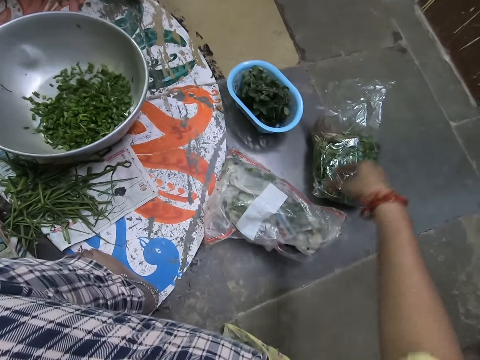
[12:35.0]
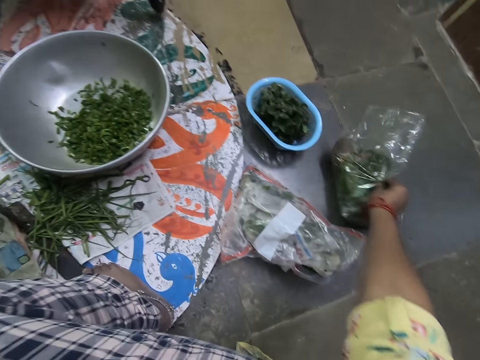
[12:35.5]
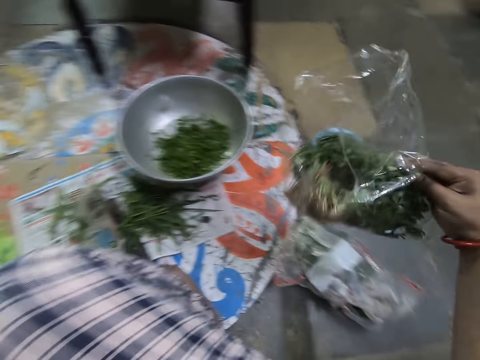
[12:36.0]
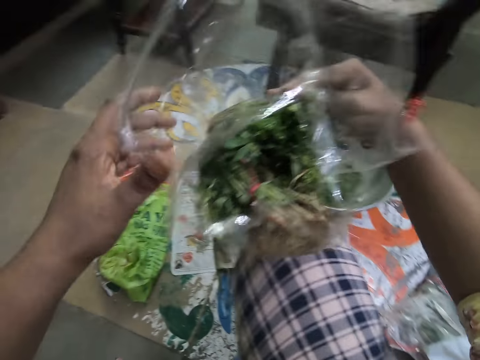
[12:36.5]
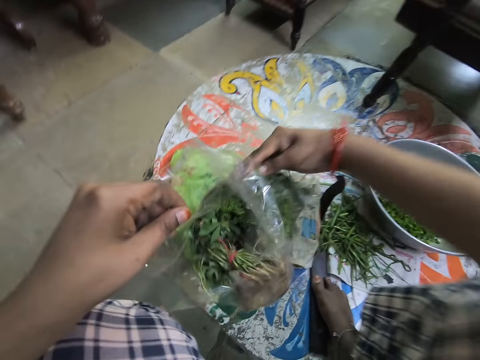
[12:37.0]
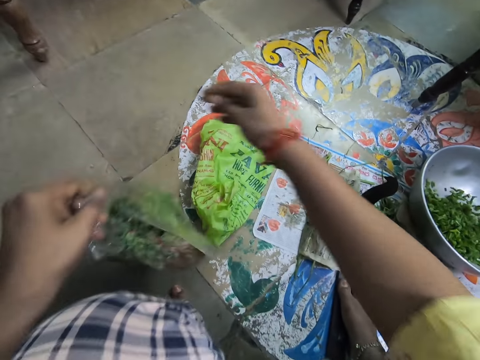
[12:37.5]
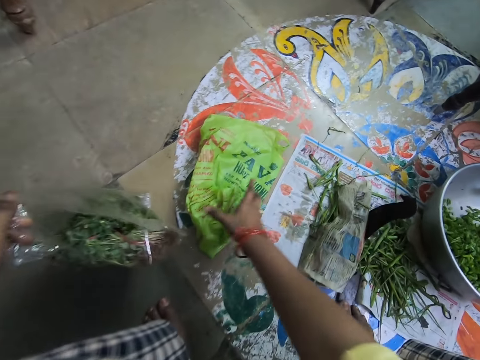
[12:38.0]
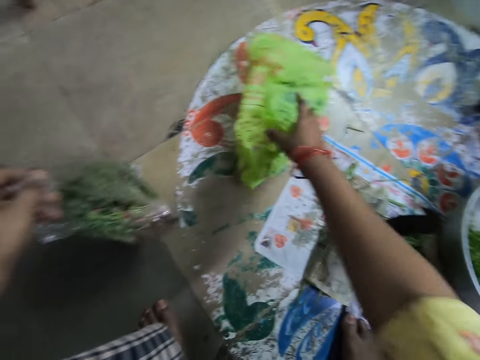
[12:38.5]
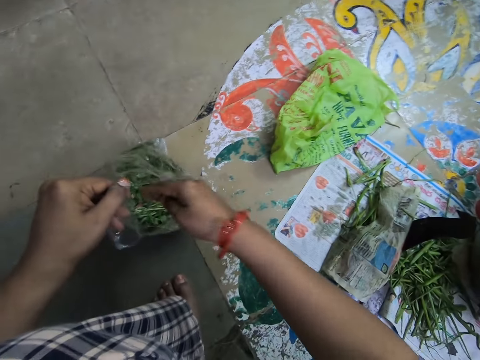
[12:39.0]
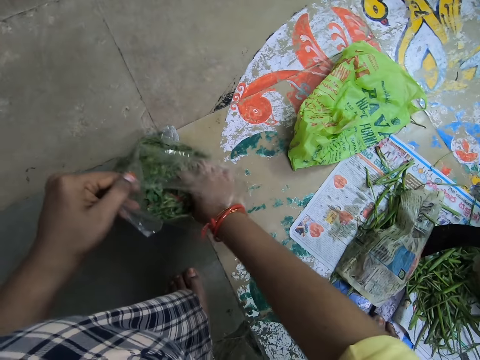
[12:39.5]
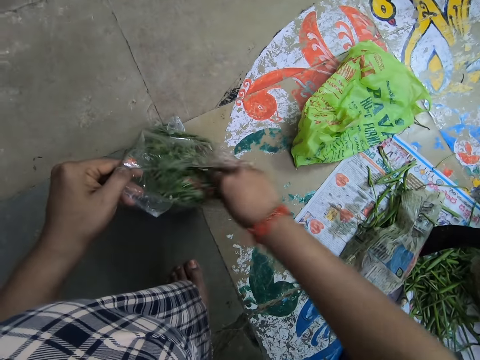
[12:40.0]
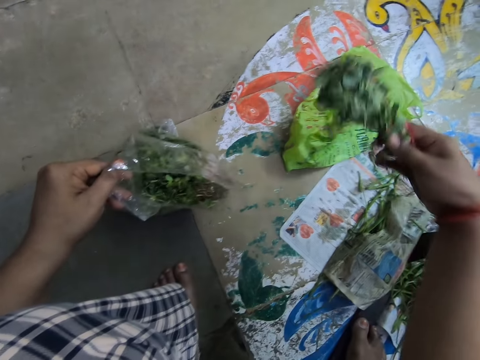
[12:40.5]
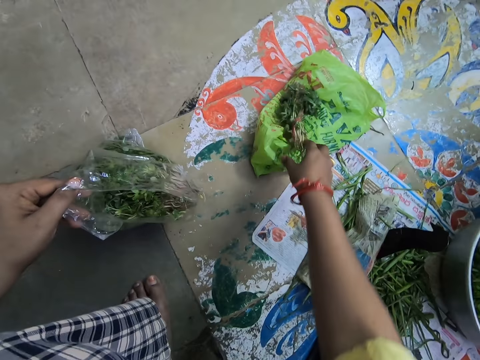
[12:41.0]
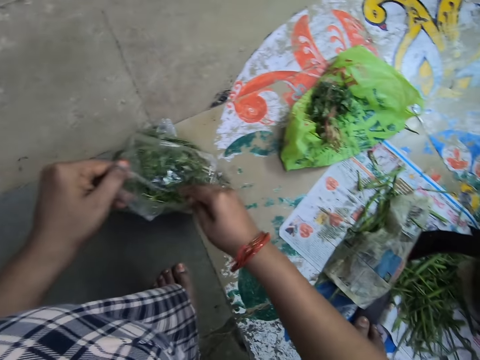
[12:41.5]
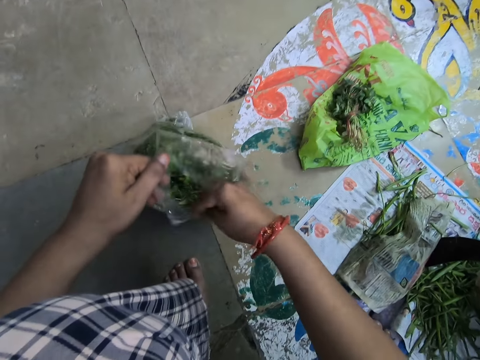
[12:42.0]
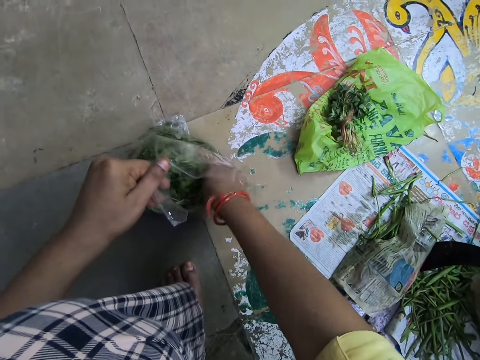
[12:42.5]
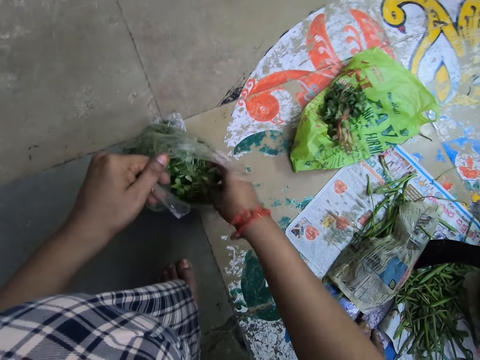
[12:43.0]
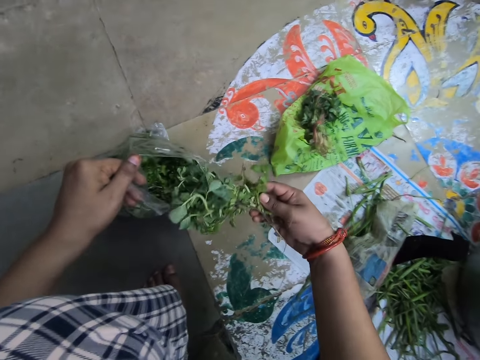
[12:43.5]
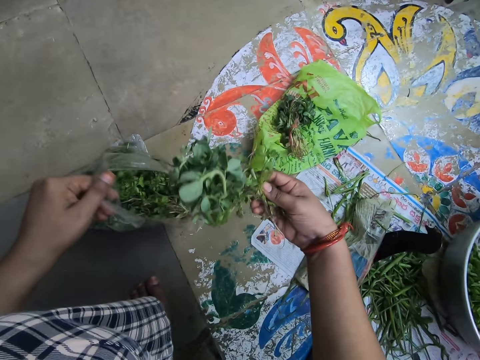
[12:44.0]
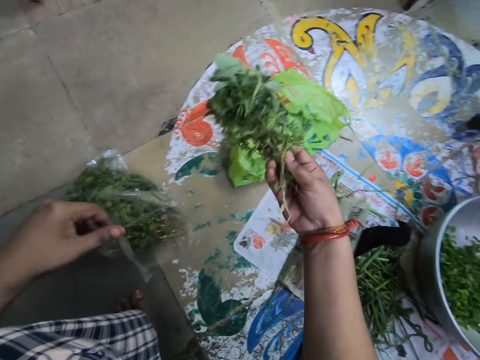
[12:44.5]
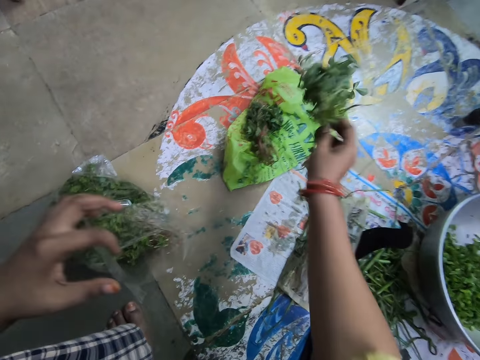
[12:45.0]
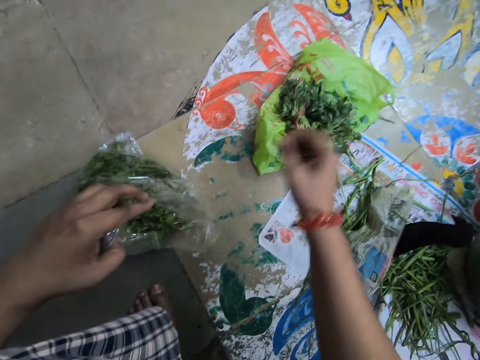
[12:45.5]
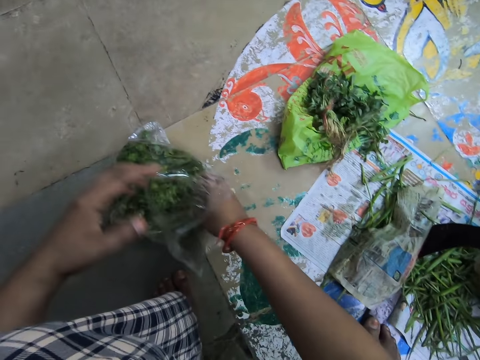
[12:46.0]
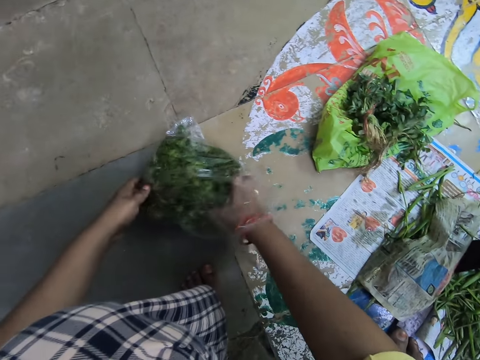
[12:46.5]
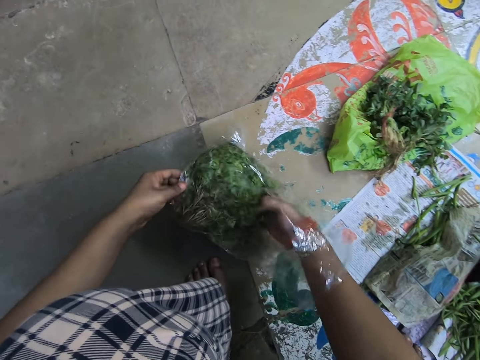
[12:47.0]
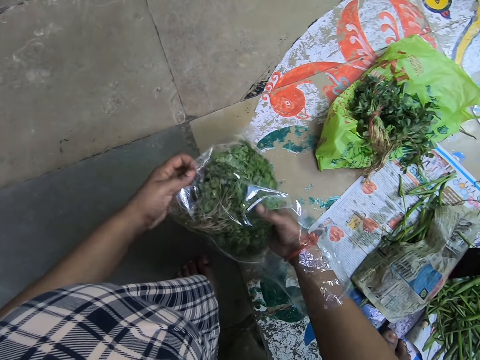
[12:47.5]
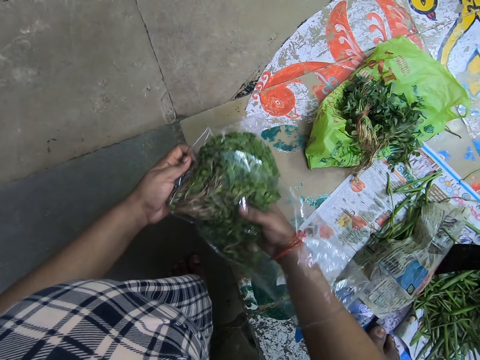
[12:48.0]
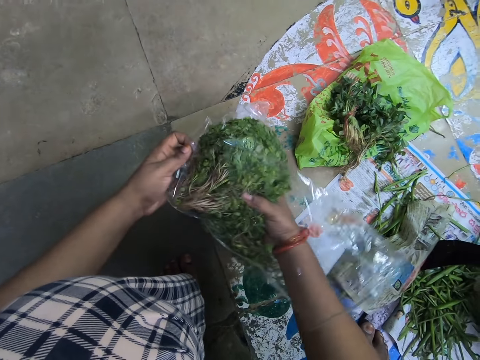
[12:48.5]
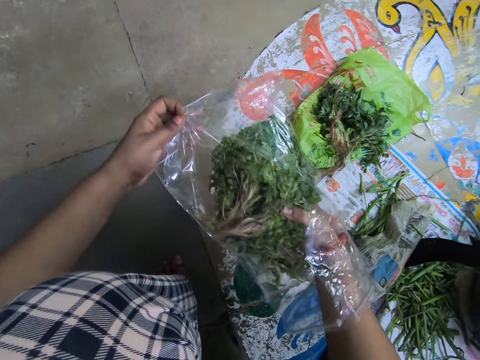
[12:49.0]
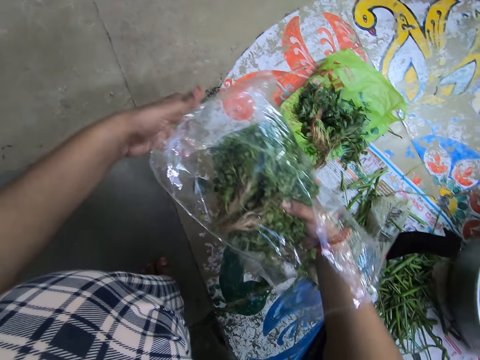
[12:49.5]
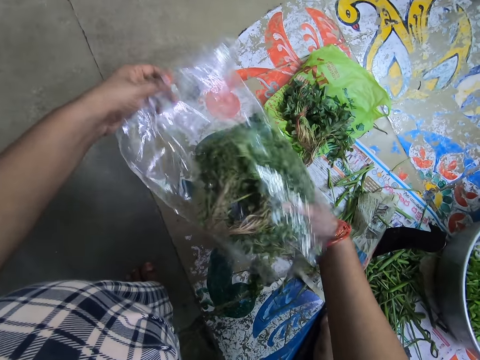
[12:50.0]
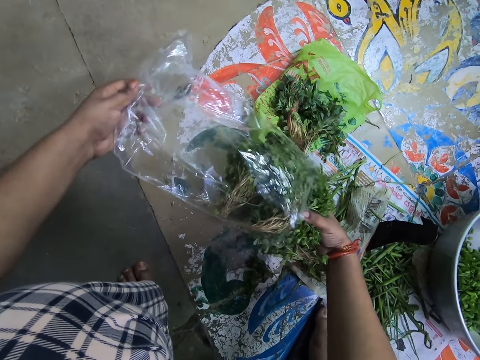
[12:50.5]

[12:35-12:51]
The camera wearer drops the polythene paper. They pick up the polythene paper. They hold the polythene with the left hand. They drop the polythene paper. They move the polythene paper on the floor. They bring out vegetables from a bag. They drop the vegetables. They pick up the vegetables. They drop the vegetables. They lift the polythene paper. They remove the vegetables from the polythene paper.

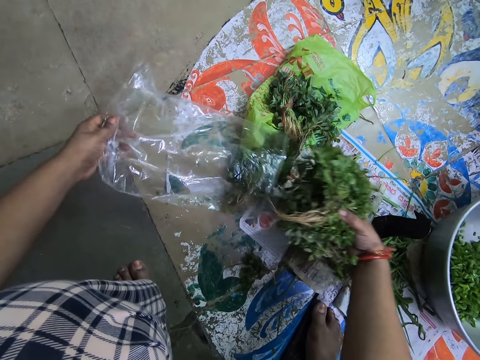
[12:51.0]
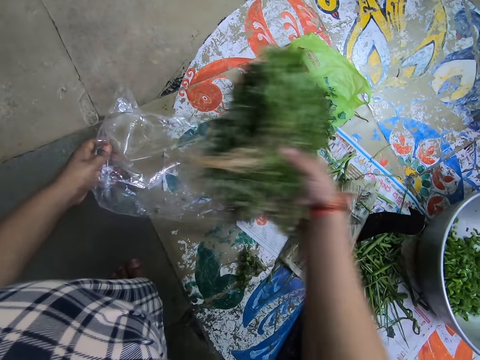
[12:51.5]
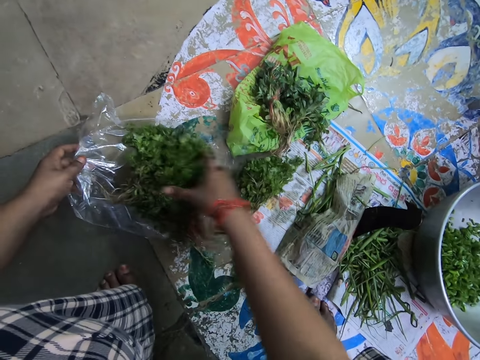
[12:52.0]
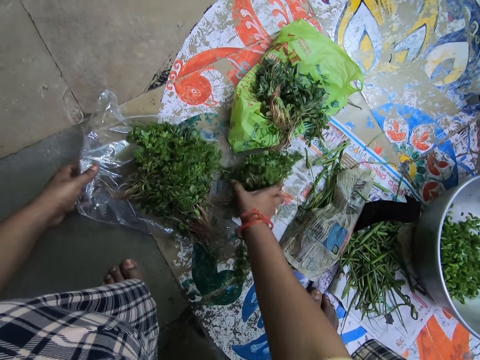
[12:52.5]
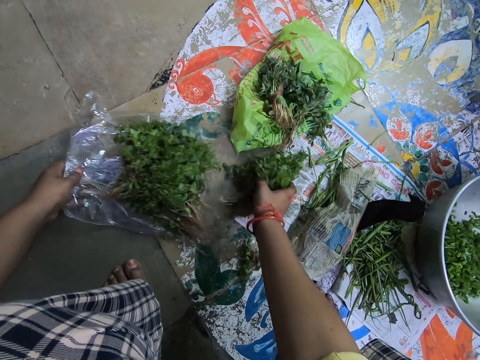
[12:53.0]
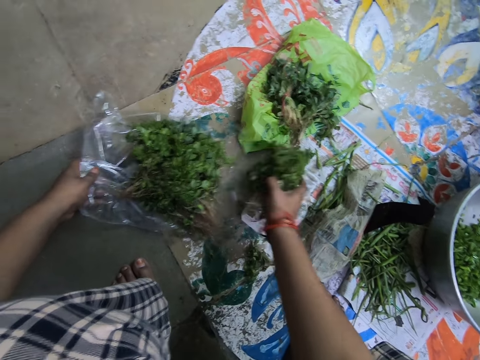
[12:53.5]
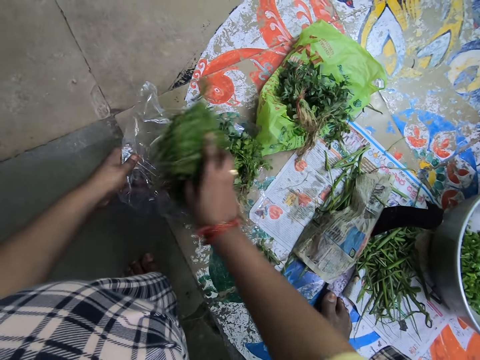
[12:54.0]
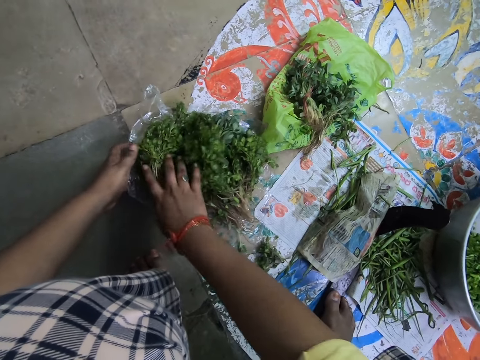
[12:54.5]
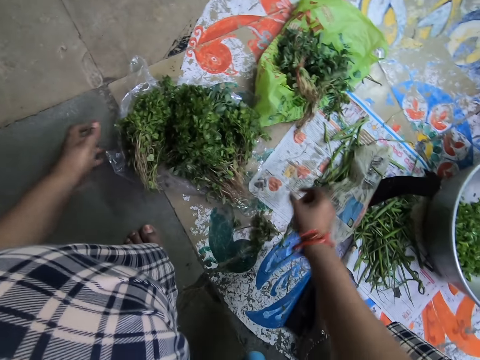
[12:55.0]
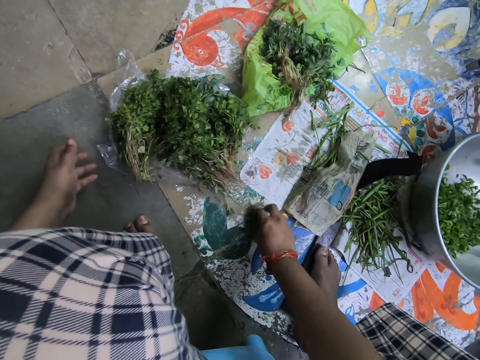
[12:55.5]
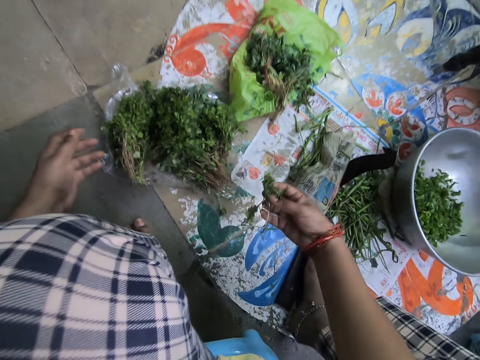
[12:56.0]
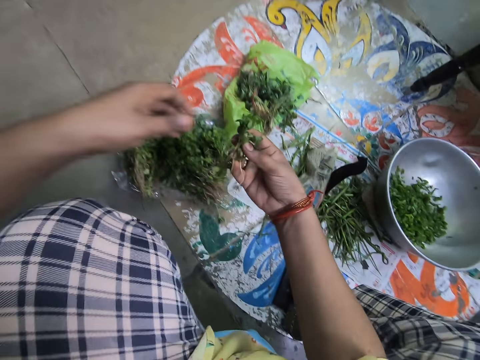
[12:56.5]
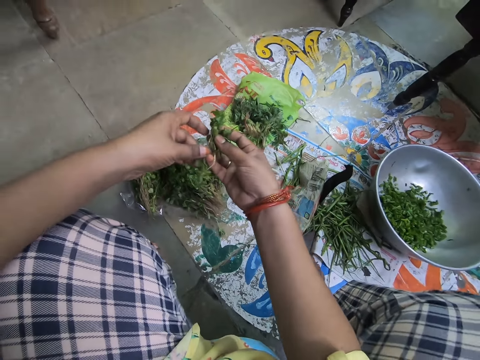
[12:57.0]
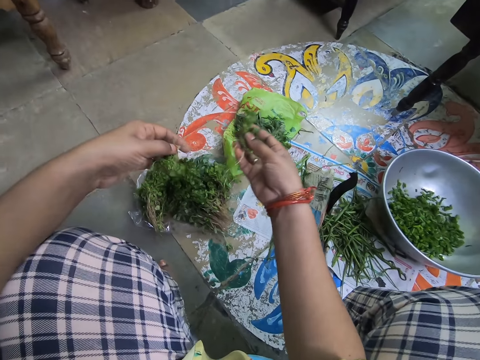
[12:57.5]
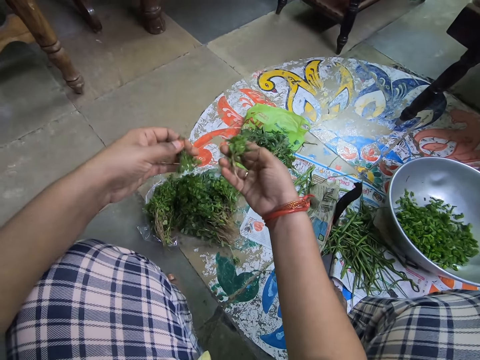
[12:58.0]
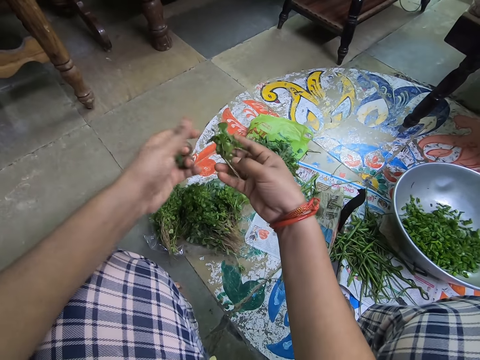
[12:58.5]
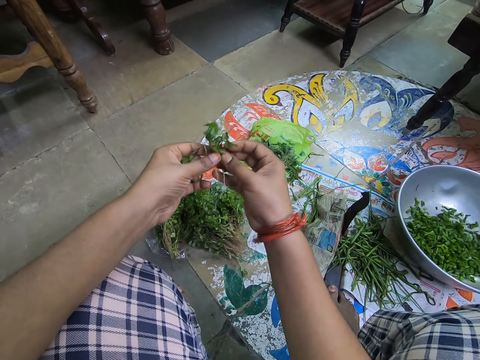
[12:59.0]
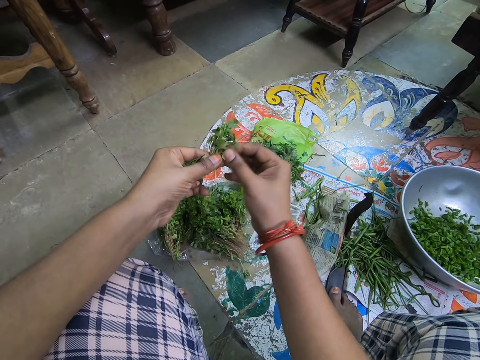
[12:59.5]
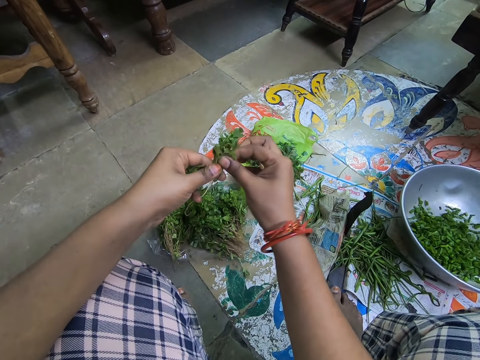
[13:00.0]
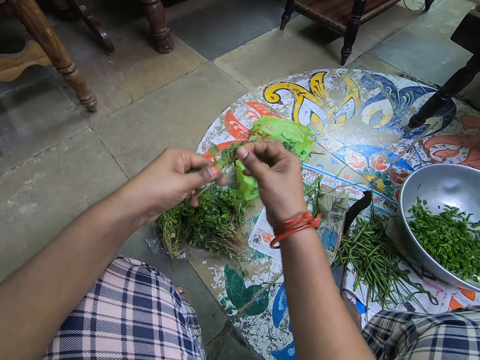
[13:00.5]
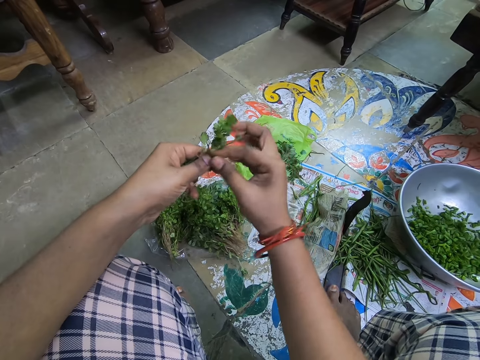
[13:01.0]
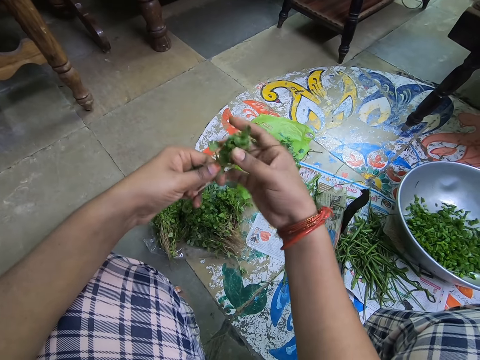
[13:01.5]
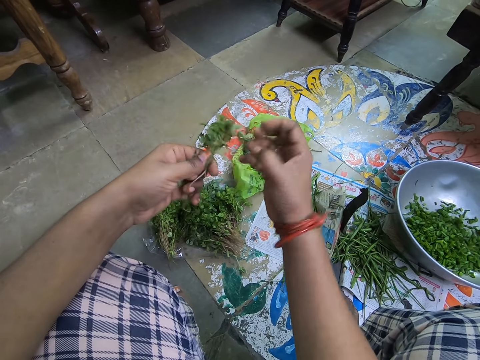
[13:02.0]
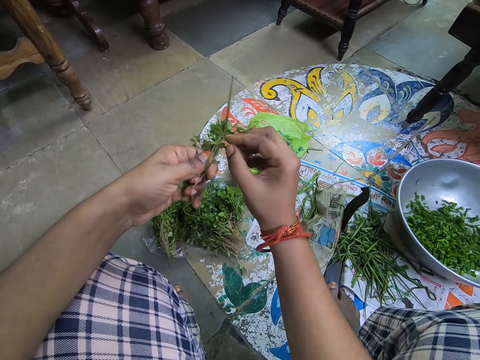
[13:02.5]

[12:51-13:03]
The camera wearer drops the vegetables on the polythene paper. They pick up the vegetables. They drop the vegetables. They arrange the vegetables in their hands. They pick up the vegetables. They pick up the vegetable leaves. They pick up a string.
